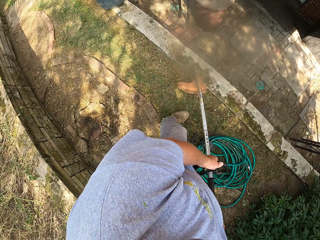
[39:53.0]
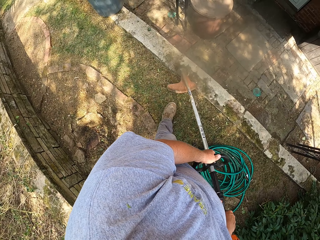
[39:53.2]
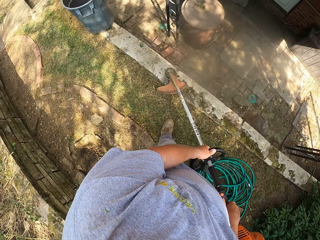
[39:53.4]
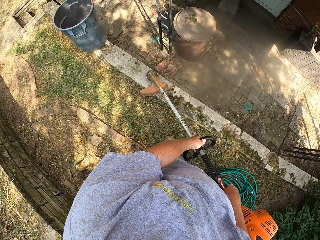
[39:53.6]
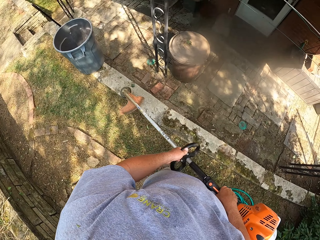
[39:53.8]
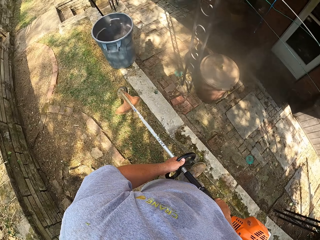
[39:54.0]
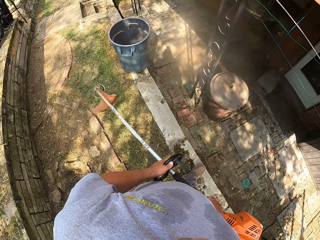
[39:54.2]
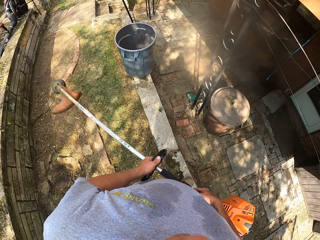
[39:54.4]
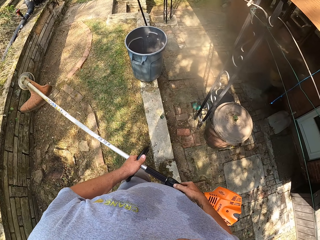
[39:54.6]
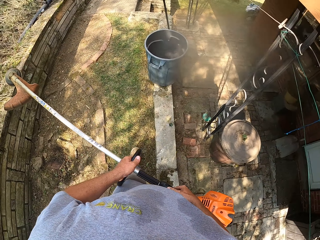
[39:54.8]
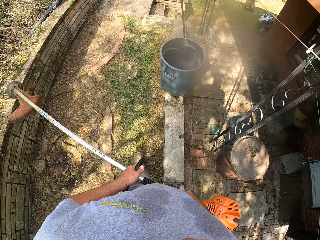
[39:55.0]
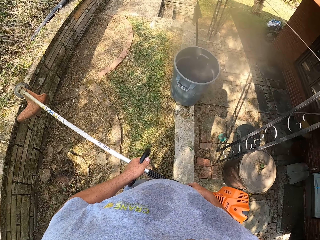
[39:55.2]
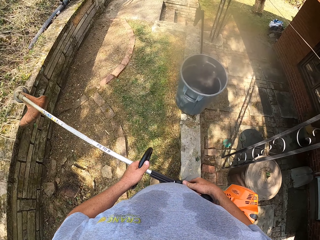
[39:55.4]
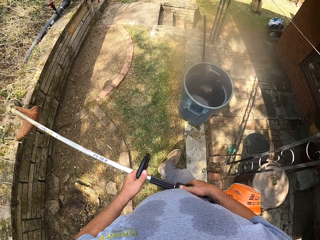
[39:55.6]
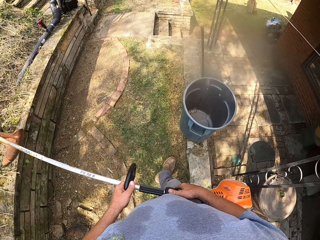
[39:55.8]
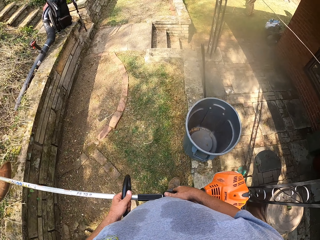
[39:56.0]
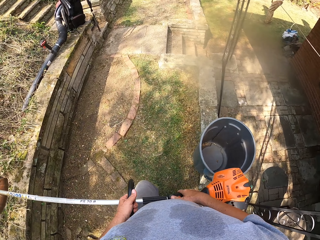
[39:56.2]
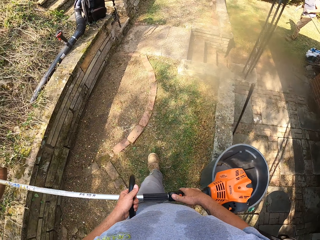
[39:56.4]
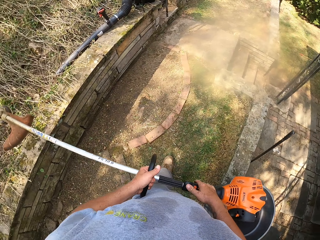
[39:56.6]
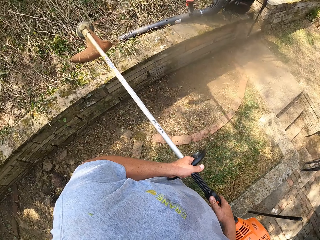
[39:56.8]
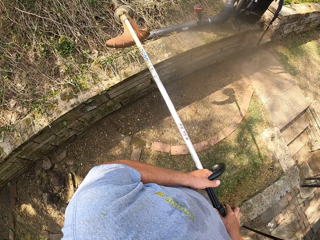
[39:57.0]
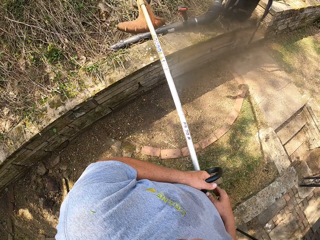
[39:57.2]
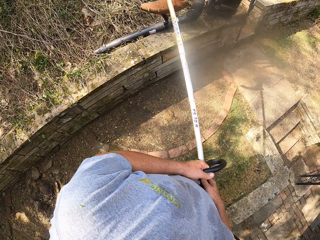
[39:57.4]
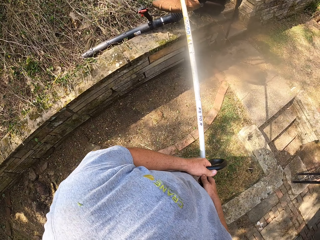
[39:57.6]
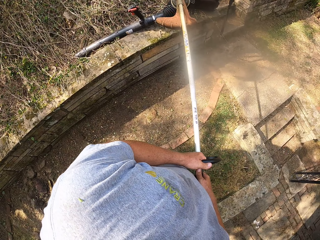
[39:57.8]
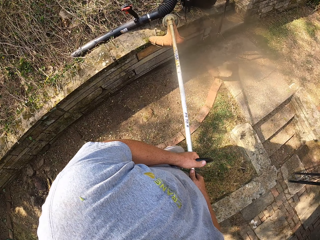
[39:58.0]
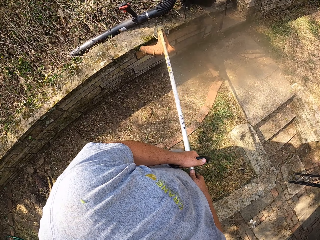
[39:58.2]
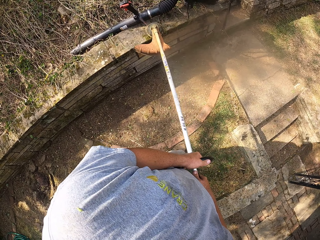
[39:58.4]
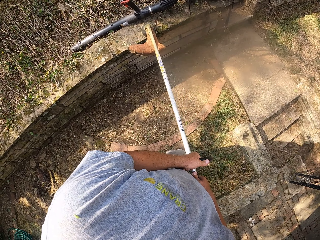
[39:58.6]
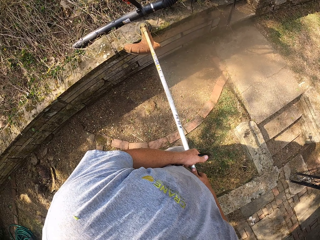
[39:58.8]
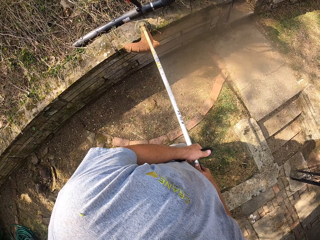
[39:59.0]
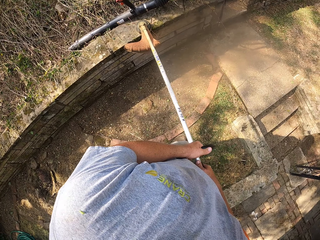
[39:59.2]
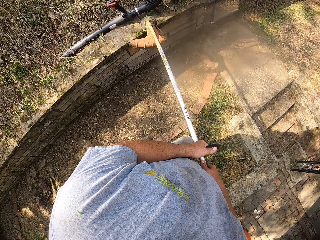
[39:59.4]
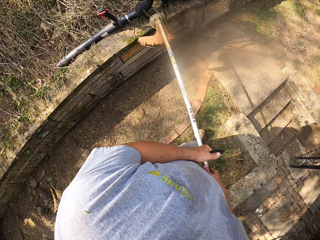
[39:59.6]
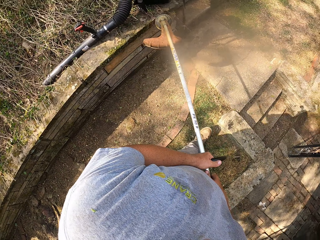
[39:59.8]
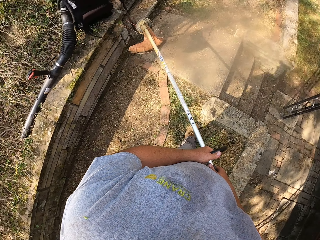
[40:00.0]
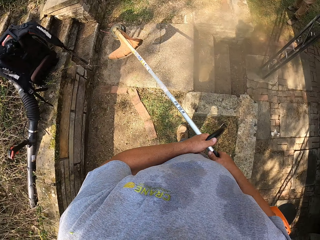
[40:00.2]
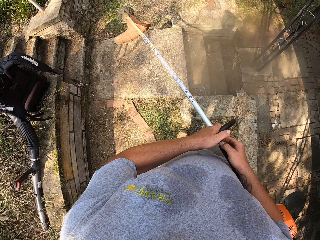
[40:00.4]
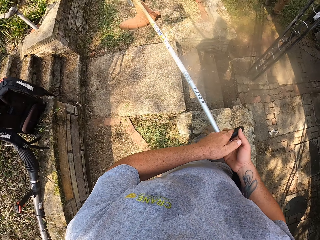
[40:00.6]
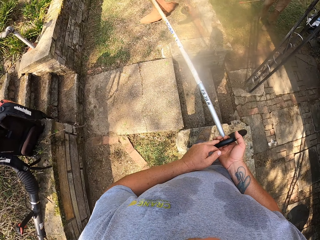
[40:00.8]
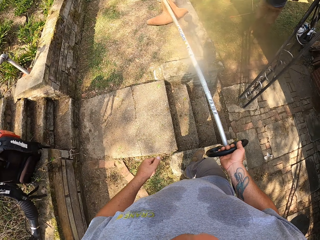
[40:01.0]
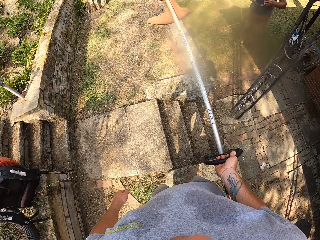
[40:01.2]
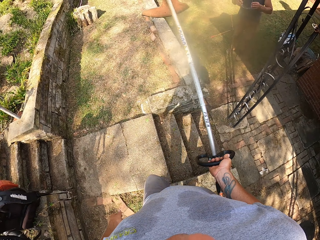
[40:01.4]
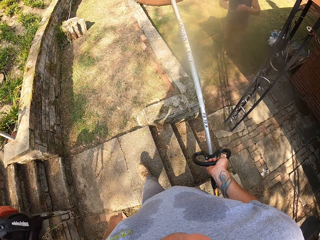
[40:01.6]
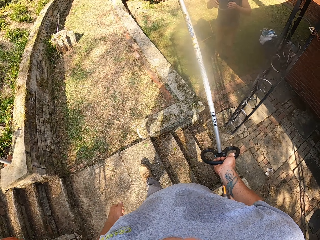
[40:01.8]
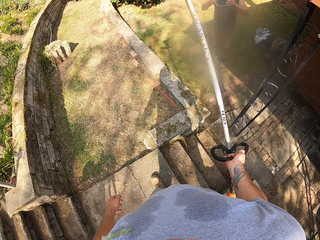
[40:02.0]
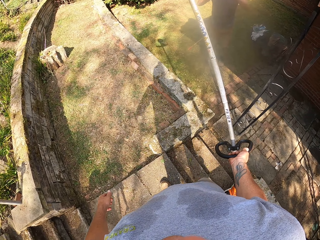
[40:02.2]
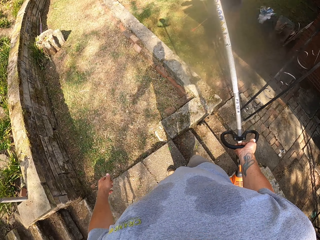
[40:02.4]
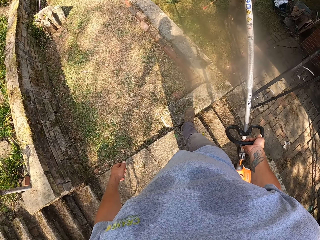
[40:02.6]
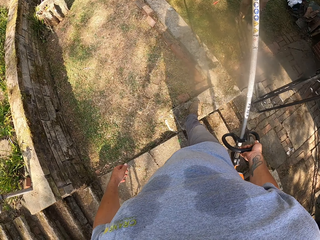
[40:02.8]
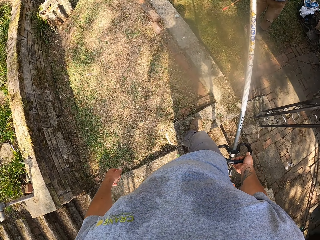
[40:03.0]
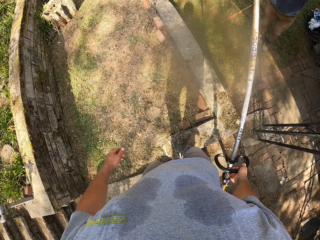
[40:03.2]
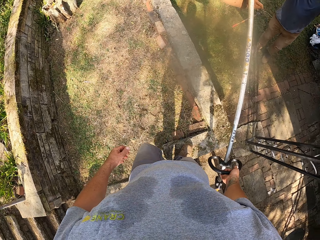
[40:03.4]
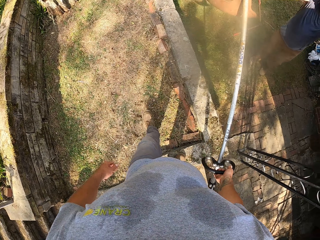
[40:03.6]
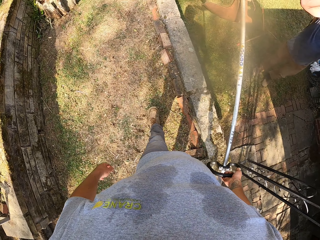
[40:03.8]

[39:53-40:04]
The camera wearer walks around. They cut the grass. They walk around.

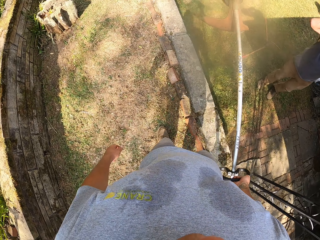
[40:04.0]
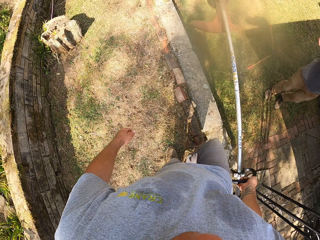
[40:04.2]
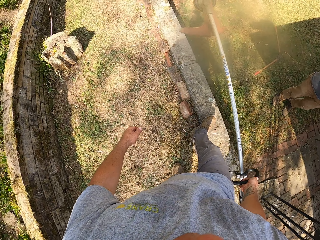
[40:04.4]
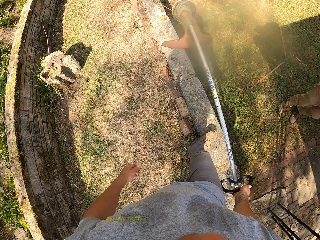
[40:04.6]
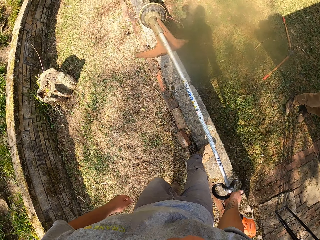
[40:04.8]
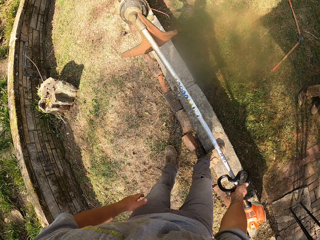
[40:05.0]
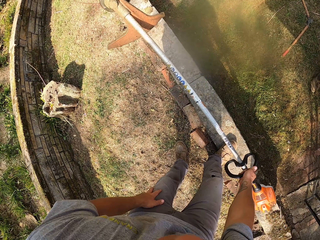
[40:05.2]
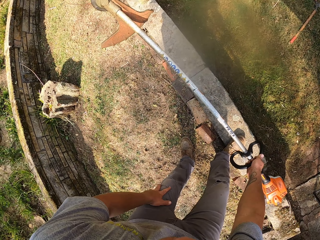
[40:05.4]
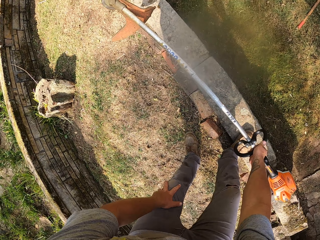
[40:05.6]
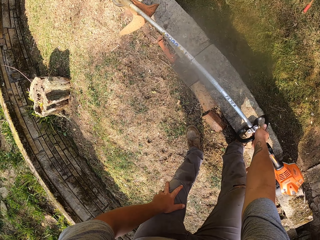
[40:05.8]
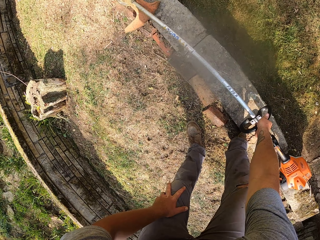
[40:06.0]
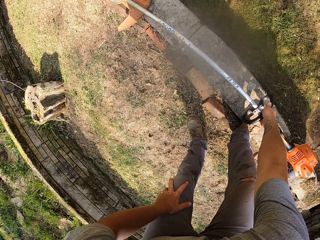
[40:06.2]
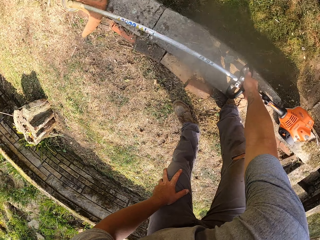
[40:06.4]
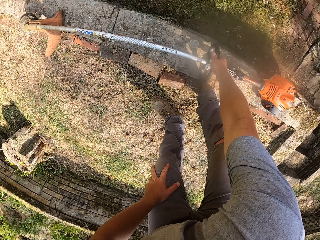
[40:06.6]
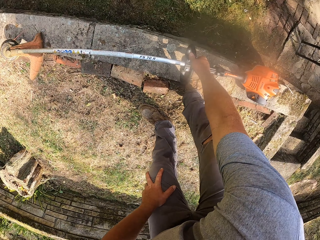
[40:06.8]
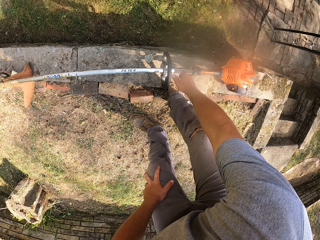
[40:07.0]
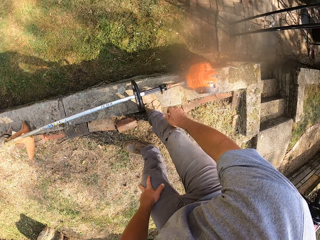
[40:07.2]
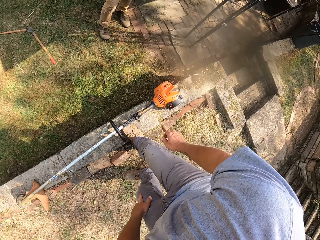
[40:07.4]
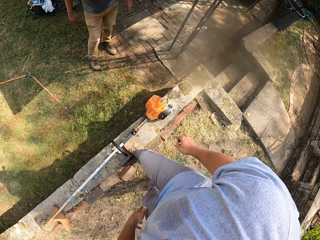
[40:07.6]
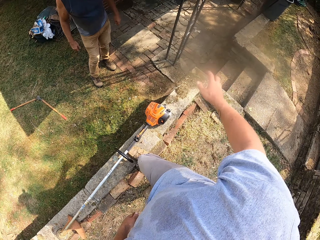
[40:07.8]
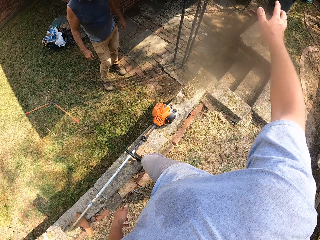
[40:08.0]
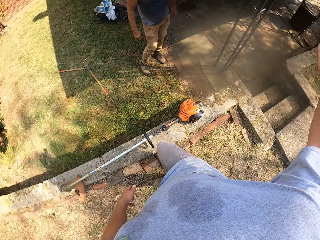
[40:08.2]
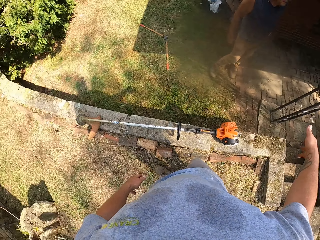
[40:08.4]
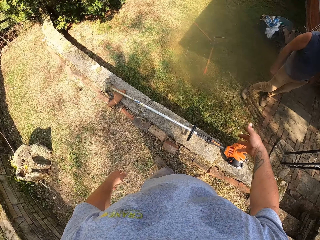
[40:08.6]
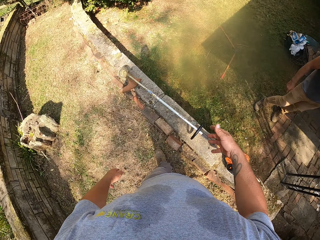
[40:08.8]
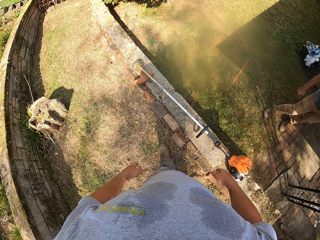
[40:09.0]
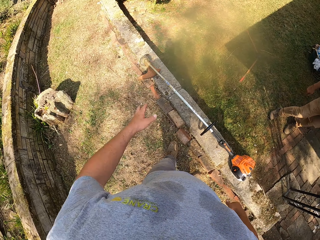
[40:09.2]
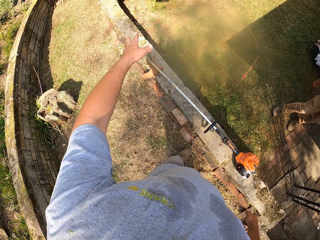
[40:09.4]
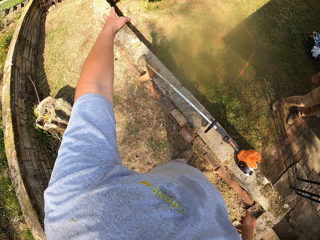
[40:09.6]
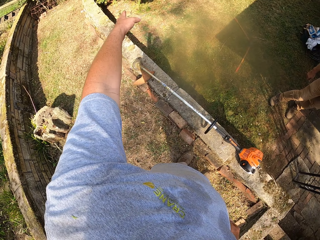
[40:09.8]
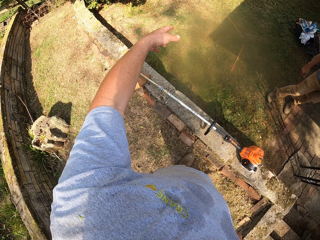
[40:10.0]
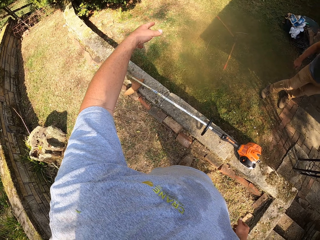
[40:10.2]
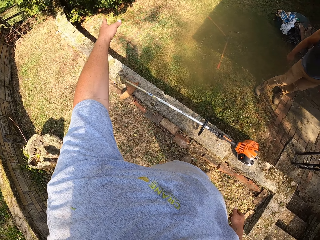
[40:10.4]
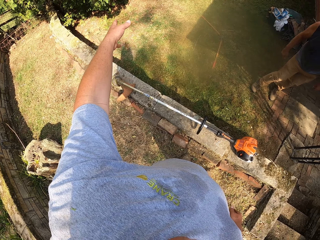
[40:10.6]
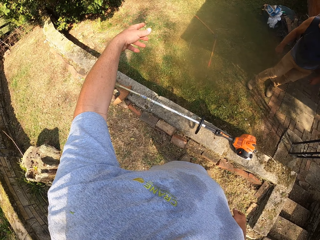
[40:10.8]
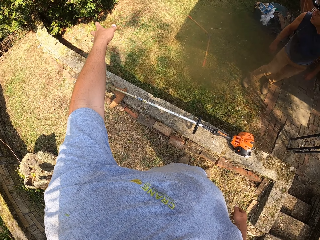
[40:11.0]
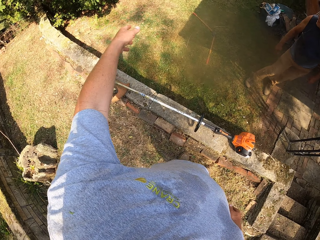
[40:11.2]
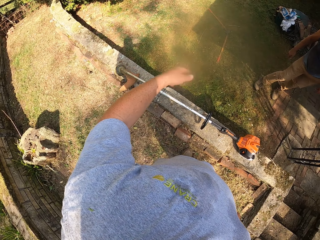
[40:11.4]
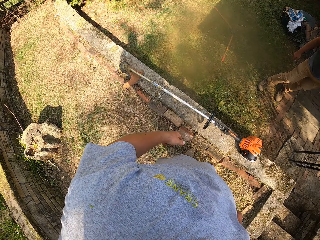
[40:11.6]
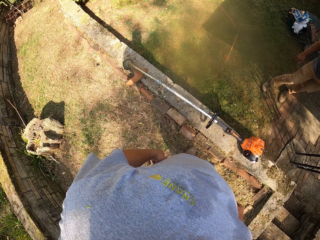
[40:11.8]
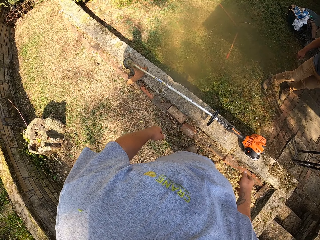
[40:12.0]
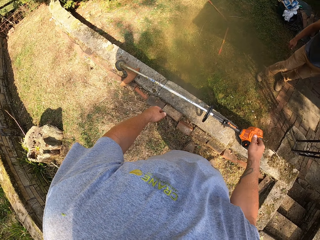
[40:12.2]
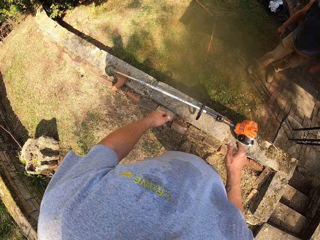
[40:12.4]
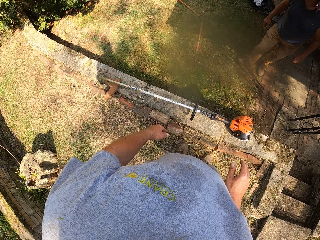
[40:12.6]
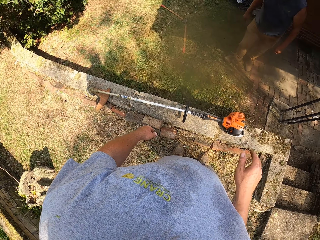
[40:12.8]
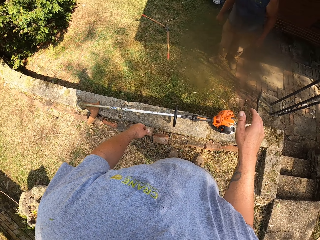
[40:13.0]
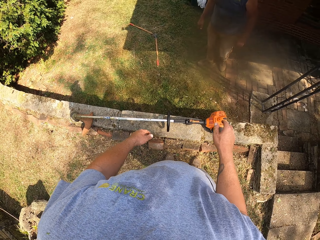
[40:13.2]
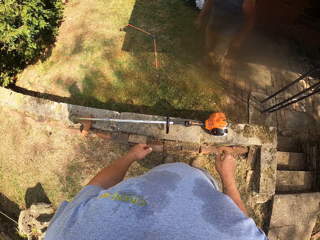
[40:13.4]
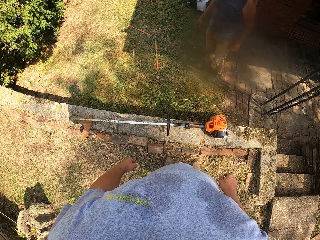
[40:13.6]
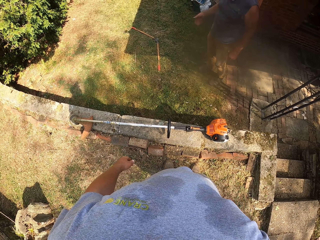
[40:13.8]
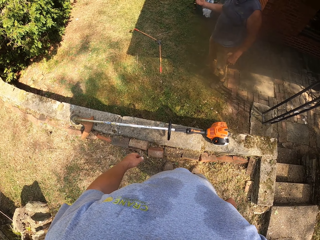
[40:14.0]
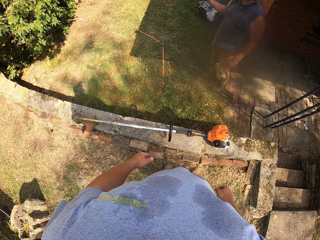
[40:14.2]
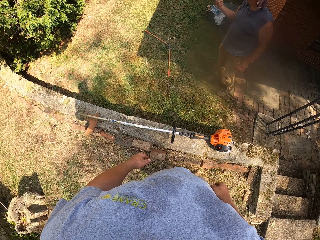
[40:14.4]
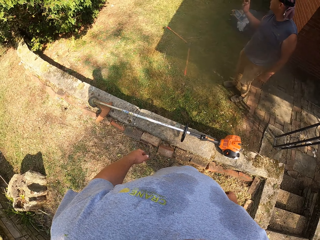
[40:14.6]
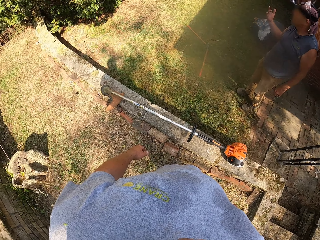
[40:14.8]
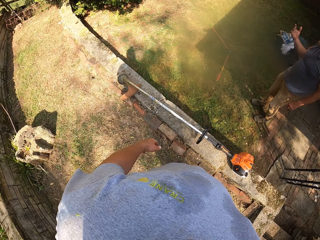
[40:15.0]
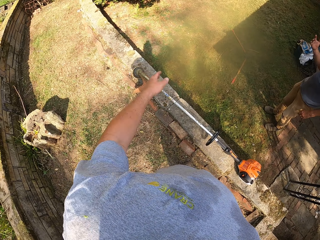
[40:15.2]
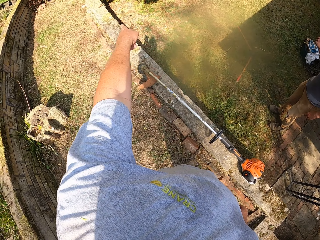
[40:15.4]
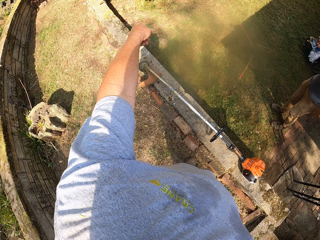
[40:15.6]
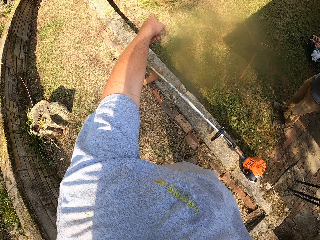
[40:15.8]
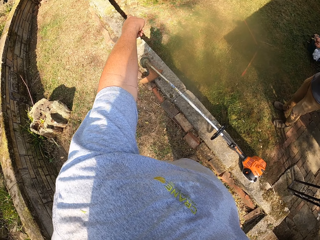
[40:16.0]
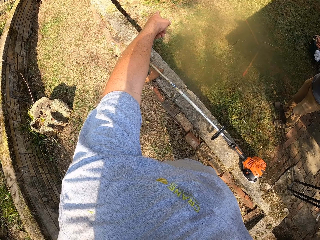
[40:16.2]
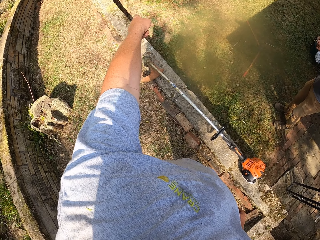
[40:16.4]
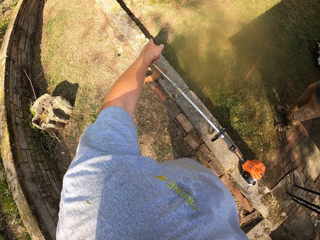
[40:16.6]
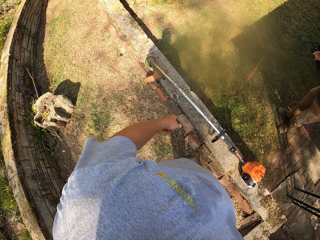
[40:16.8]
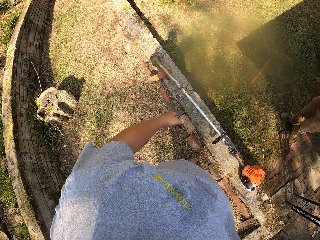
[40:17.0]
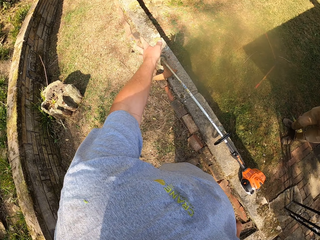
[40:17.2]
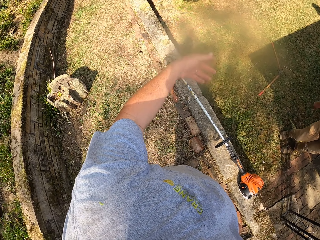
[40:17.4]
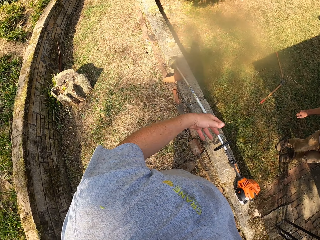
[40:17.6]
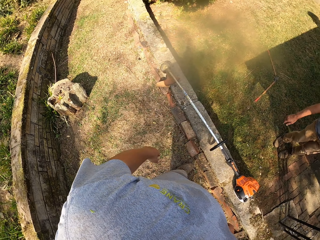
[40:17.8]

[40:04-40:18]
The camera wearer puts down the leaf blower or brush cutter. They interact with someone. They look around. They point. They stretch the hand. They look around. They point. They stretch the hand.
